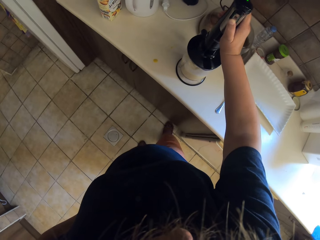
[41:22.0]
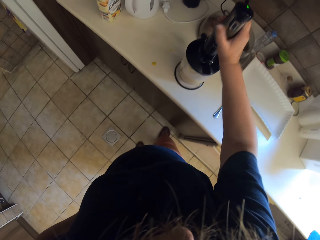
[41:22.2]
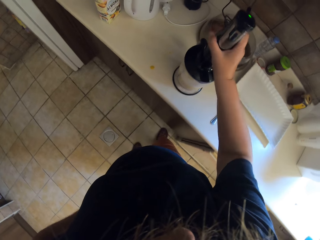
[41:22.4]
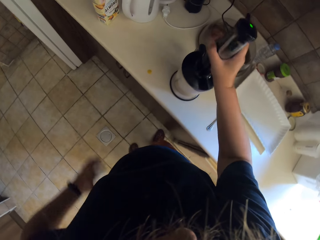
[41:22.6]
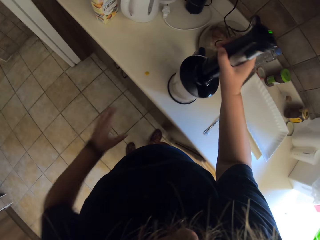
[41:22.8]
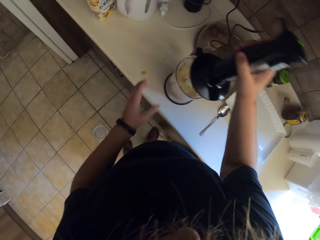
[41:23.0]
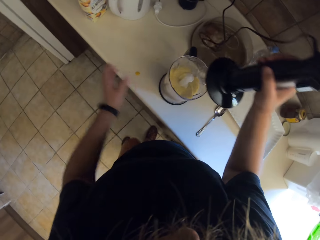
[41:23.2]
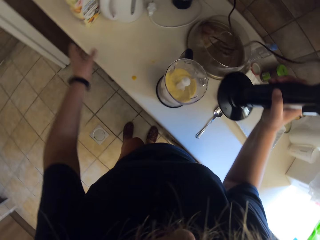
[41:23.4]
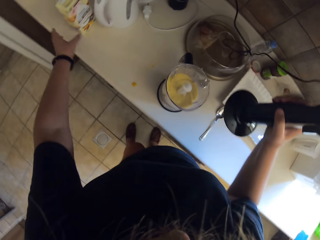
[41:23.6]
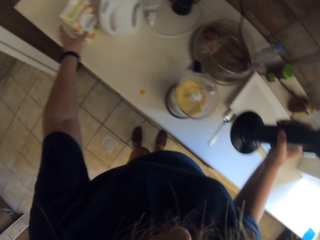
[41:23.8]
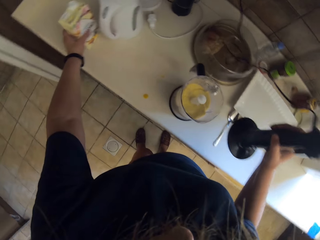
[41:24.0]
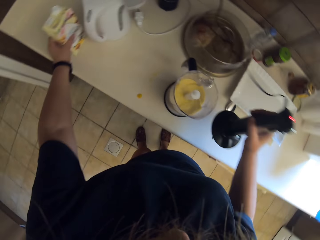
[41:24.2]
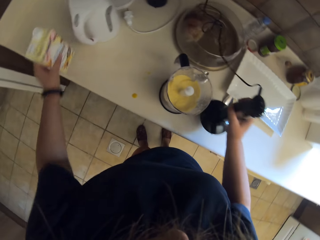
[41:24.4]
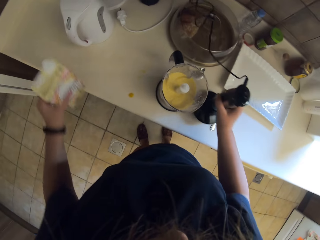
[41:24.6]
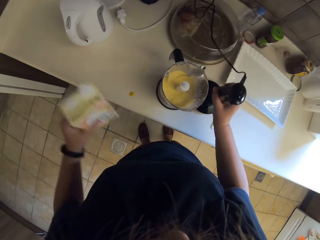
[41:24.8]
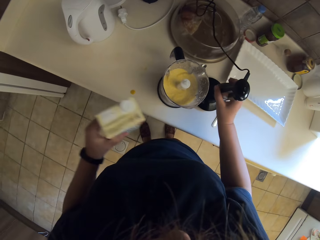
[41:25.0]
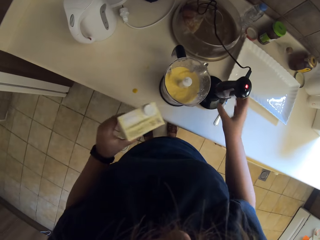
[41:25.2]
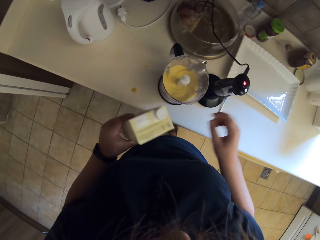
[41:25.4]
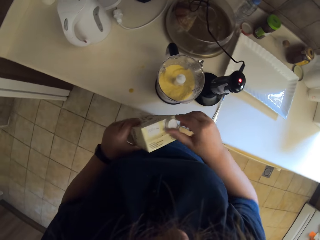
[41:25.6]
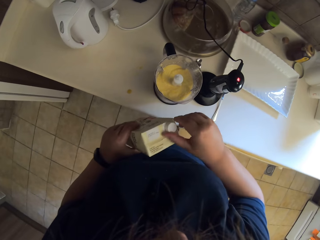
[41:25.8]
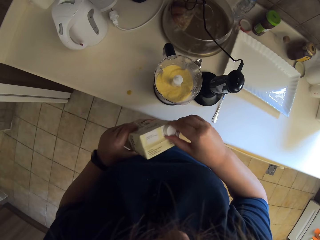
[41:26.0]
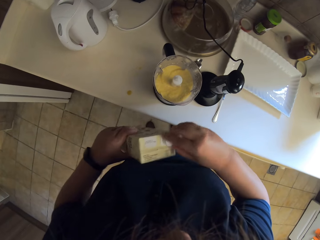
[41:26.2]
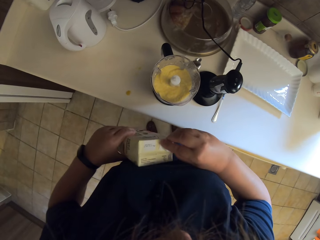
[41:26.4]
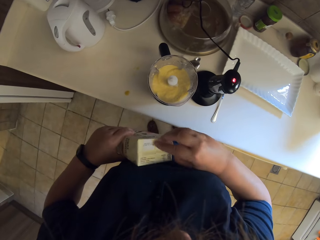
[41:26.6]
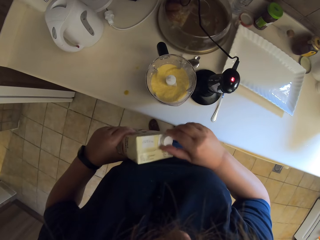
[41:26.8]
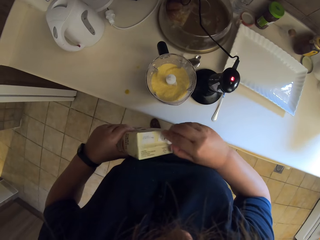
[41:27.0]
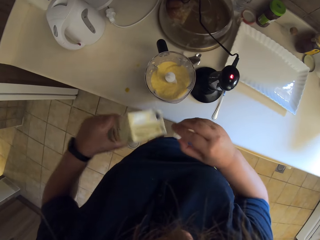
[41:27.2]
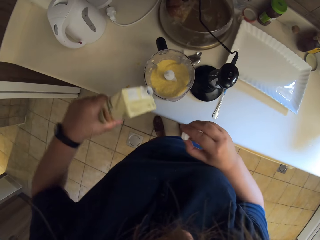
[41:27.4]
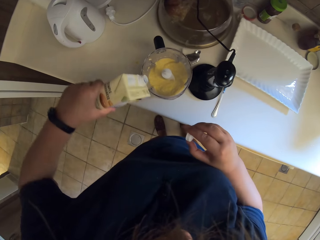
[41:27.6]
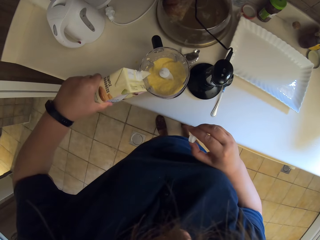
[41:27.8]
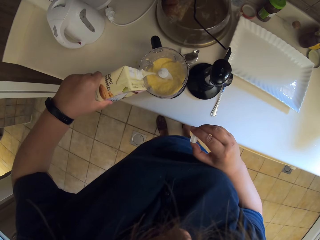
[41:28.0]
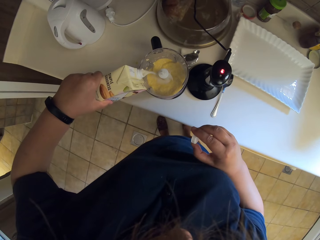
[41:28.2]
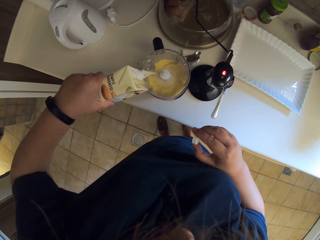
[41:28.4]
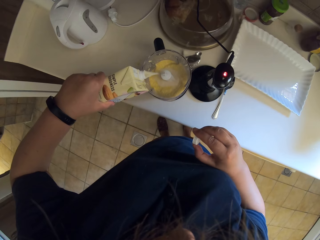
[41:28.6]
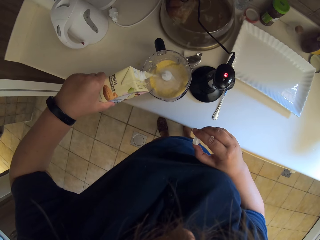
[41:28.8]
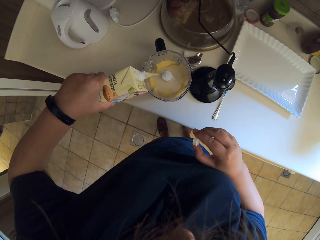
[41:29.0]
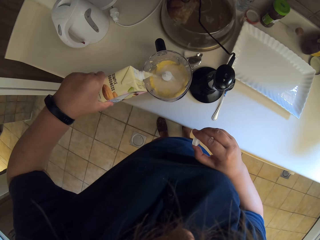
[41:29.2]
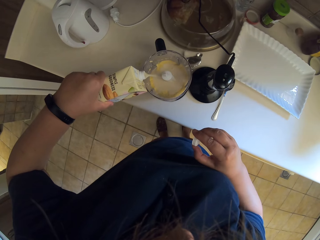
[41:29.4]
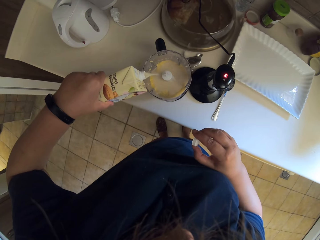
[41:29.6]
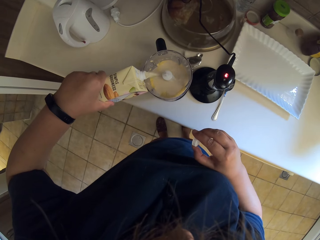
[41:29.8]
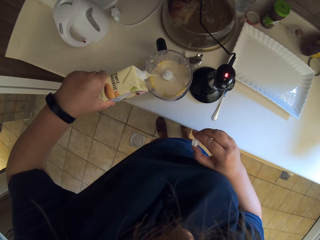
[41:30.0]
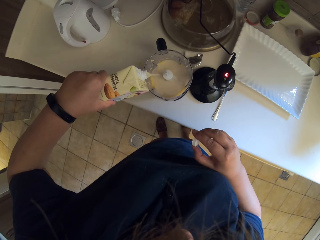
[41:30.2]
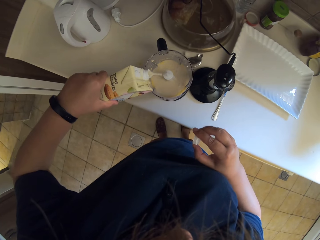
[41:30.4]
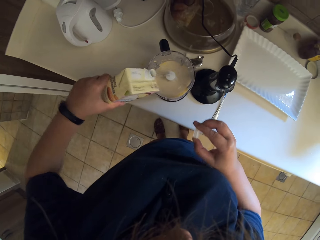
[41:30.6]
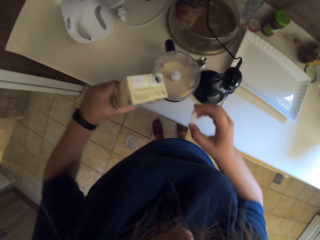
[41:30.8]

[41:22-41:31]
The camera wearer opens the blender. They pick up the almond juice. They put the blender lid on the table. They open the almond juice and pour the almond juice in the blender.

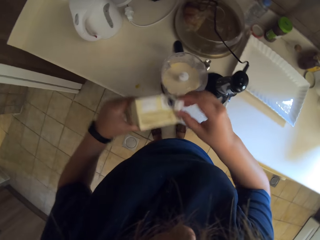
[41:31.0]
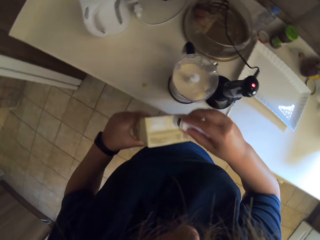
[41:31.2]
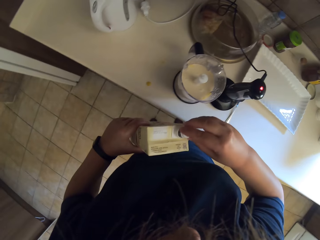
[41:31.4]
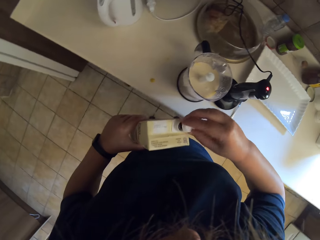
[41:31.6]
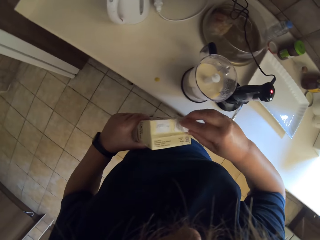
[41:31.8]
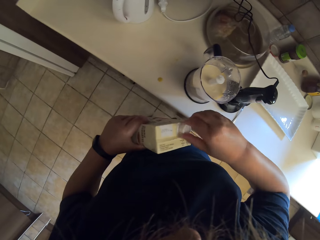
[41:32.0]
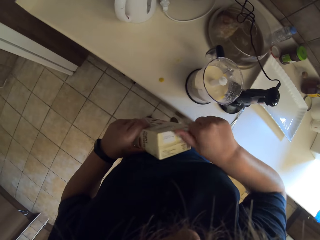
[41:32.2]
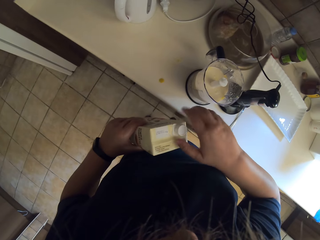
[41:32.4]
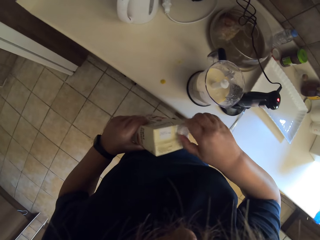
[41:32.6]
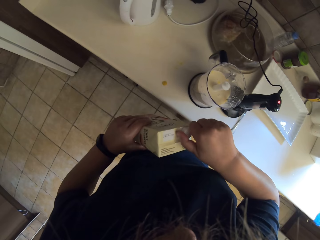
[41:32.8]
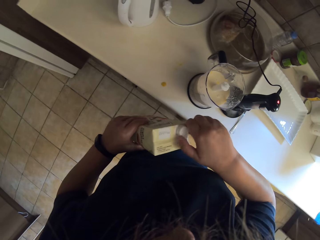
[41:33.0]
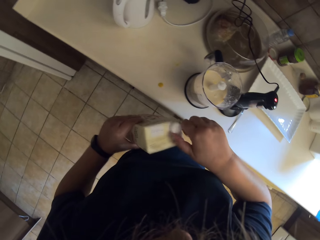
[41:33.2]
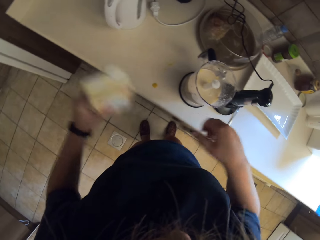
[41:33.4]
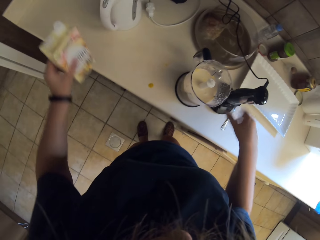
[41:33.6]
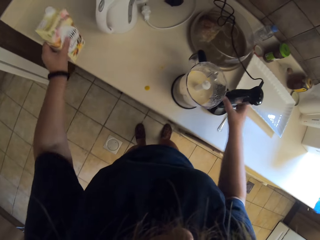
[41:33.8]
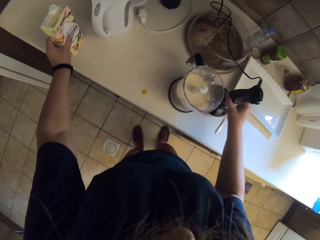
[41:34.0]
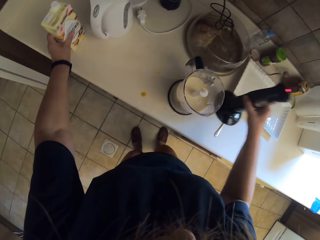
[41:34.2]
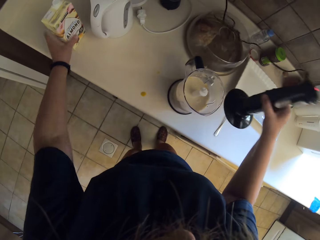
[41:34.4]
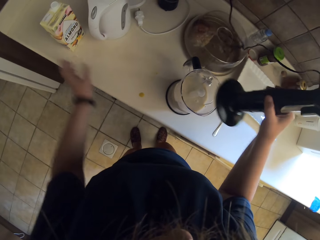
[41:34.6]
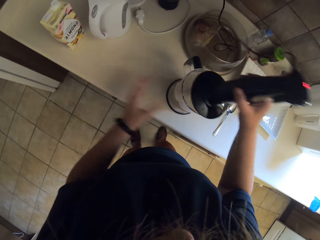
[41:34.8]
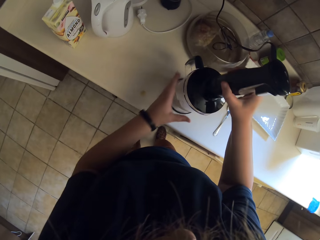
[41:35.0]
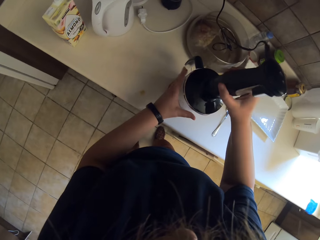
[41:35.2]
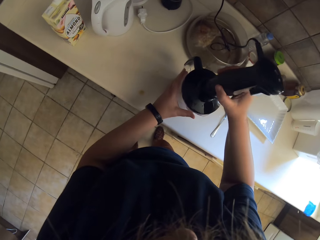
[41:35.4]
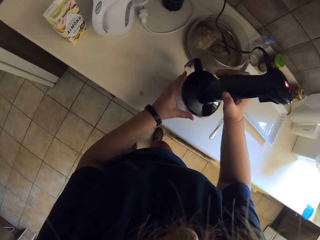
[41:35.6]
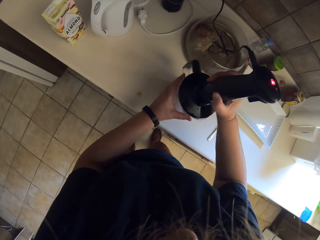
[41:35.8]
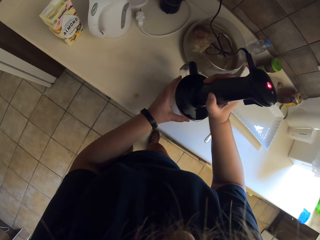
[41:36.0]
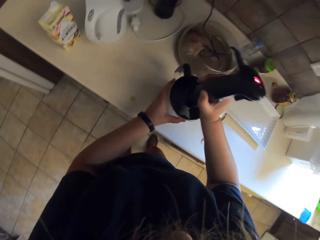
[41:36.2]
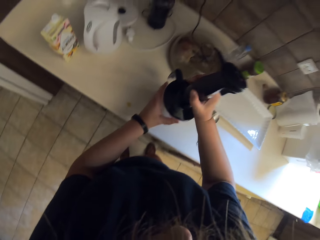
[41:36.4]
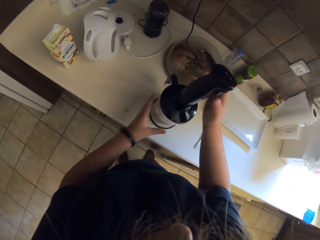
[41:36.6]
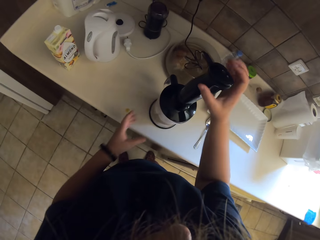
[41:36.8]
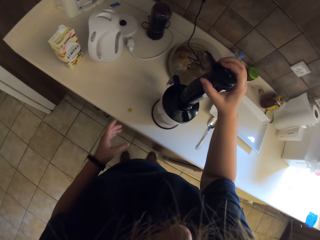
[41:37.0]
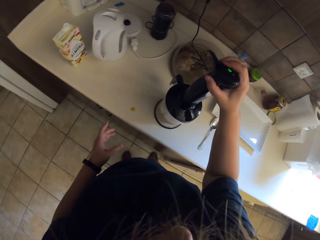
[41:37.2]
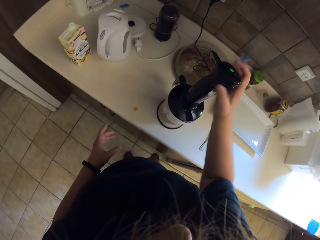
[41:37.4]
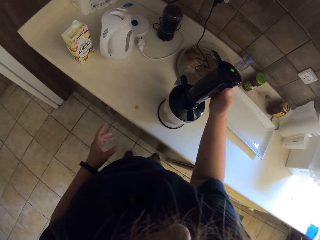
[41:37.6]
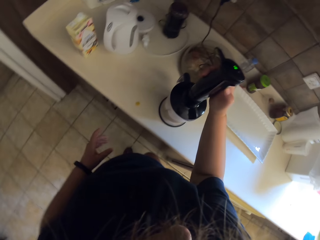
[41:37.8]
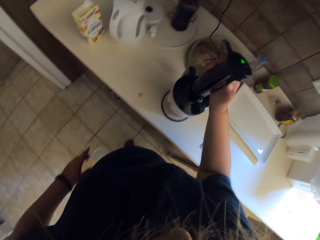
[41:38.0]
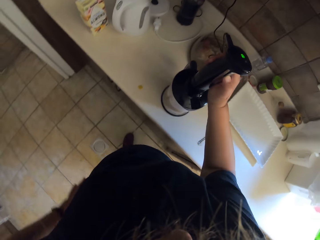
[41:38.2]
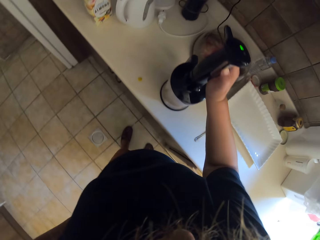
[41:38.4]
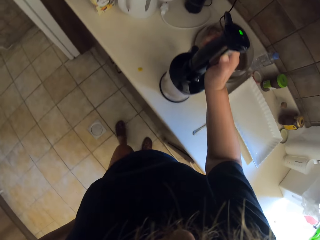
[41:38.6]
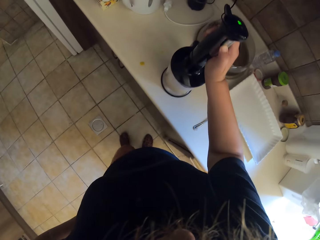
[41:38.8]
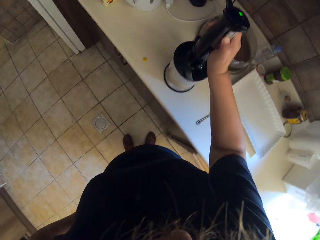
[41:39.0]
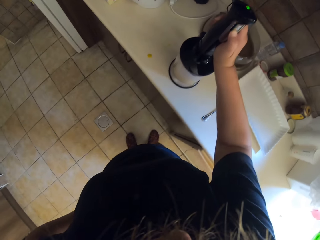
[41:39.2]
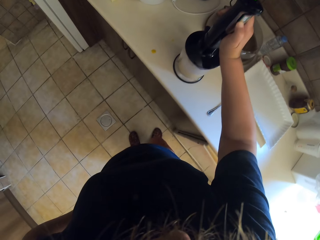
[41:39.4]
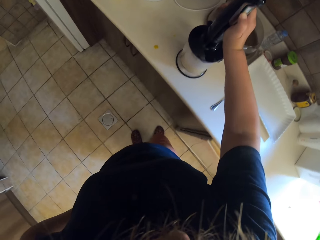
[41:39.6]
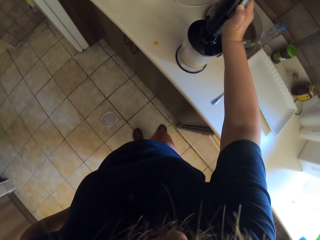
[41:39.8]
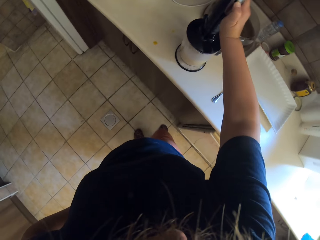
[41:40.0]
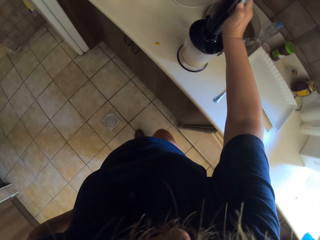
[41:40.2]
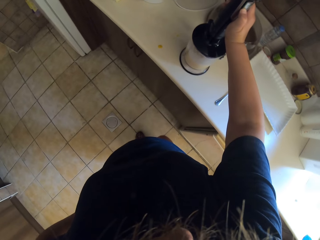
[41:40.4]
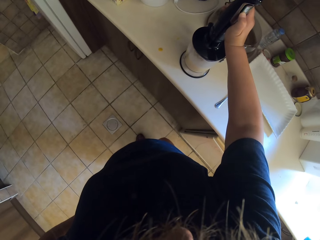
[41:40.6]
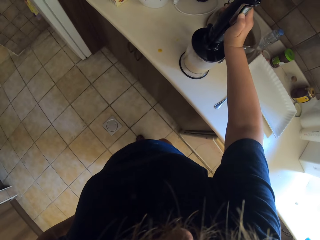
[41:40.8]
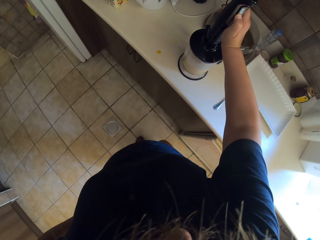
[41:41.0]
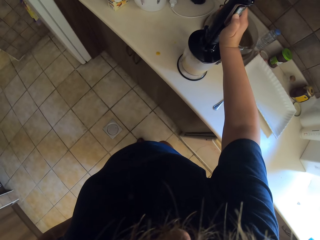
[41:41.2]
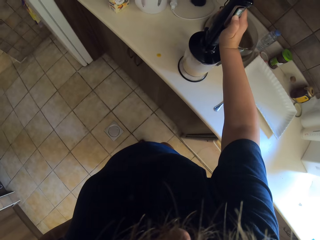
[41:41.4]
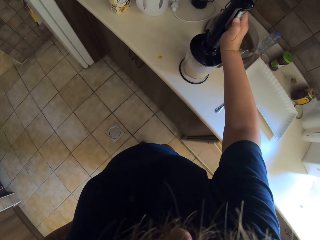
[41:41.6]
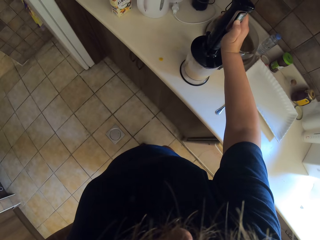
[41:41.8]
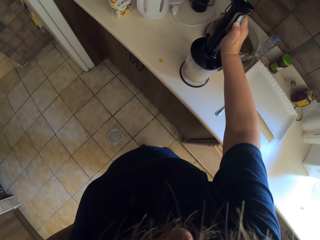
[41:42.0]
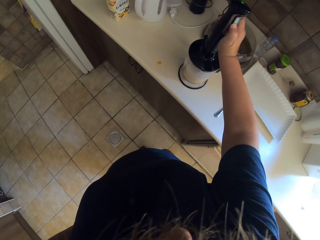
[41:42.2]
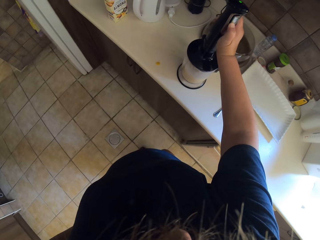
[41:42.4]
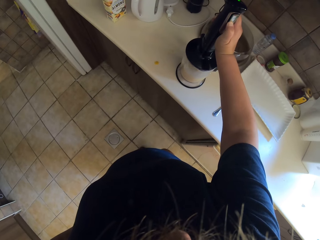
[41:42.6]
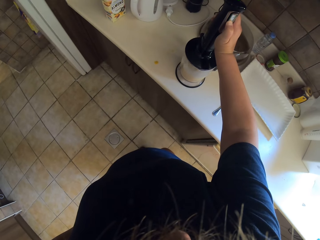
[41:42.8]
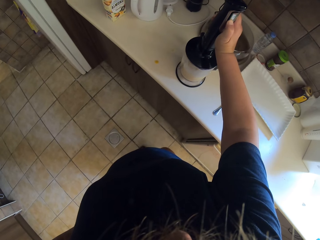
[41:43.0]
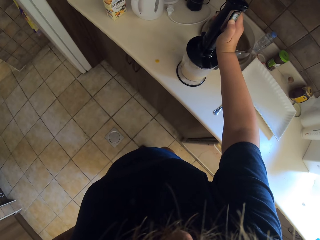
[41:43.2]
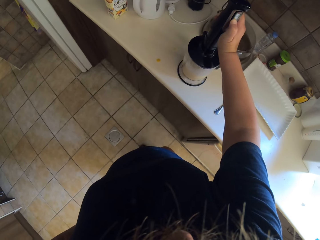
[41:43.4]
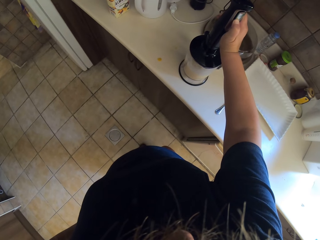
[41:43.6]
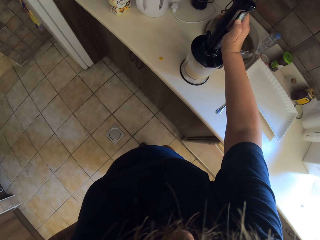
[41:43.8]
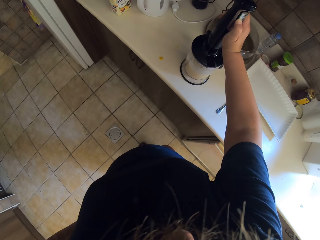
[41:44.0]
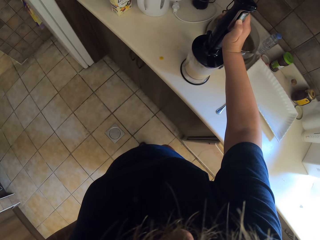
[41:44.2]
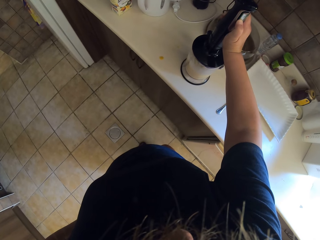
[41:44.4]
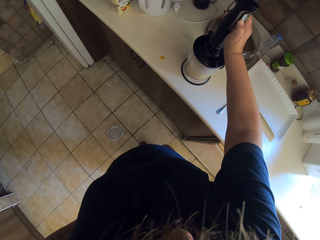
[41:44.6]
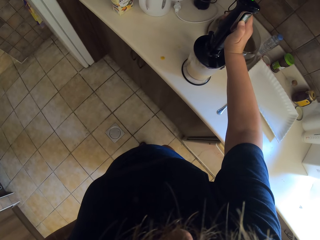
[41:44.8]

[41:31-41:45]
The camera wearer closes the box and puts the box on the table. They pick up a blender lid. They close the blender lid. They blend the mix.
